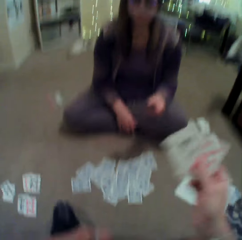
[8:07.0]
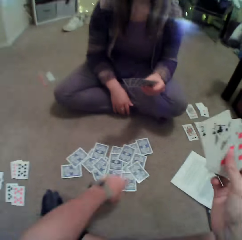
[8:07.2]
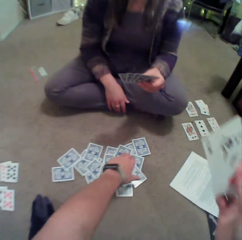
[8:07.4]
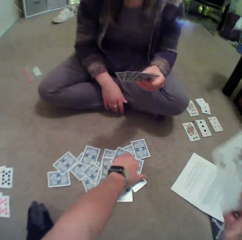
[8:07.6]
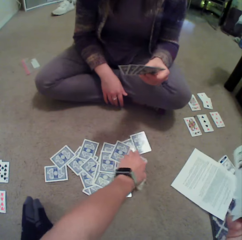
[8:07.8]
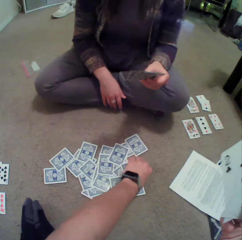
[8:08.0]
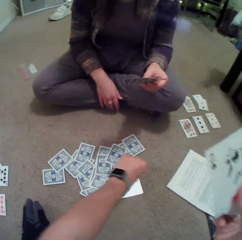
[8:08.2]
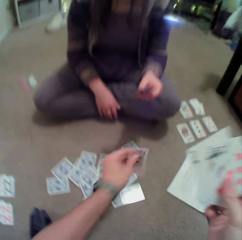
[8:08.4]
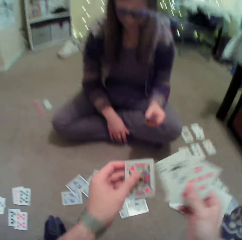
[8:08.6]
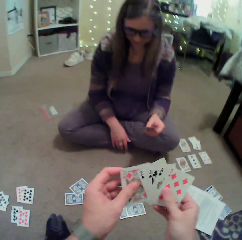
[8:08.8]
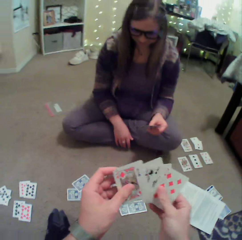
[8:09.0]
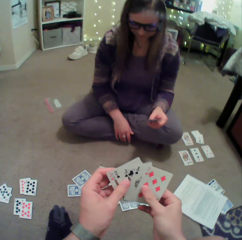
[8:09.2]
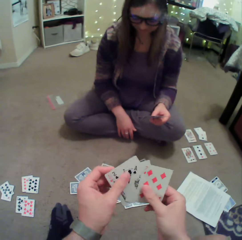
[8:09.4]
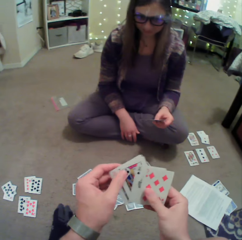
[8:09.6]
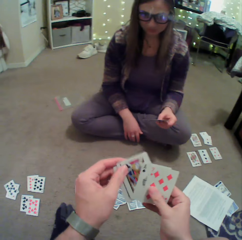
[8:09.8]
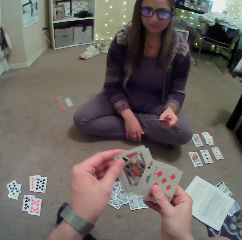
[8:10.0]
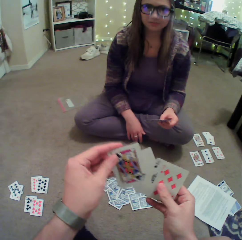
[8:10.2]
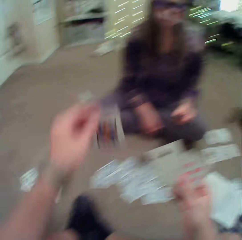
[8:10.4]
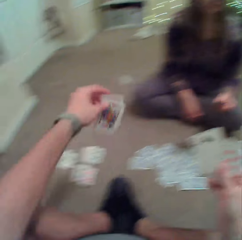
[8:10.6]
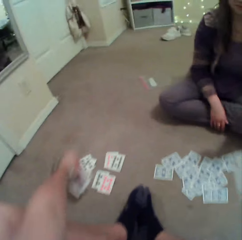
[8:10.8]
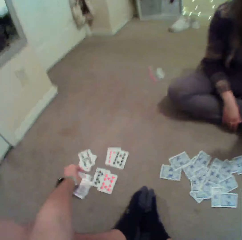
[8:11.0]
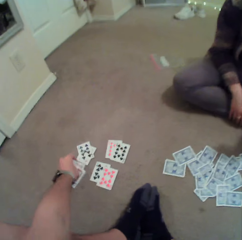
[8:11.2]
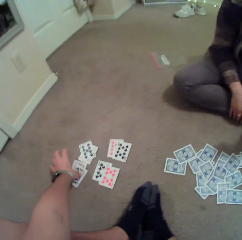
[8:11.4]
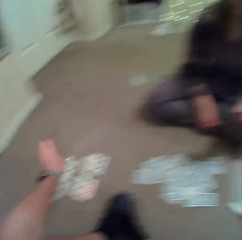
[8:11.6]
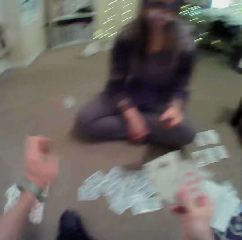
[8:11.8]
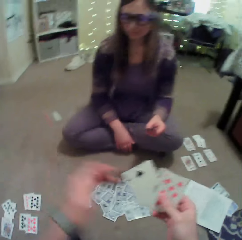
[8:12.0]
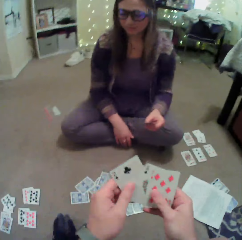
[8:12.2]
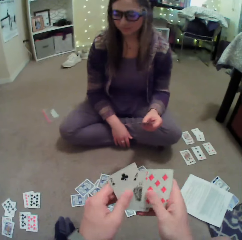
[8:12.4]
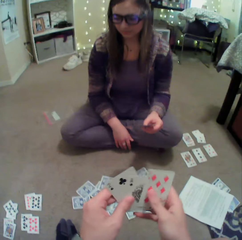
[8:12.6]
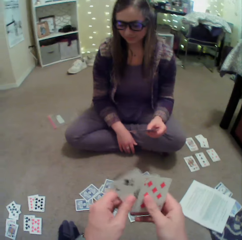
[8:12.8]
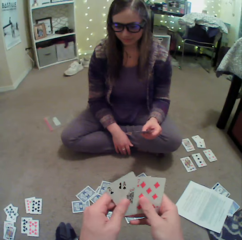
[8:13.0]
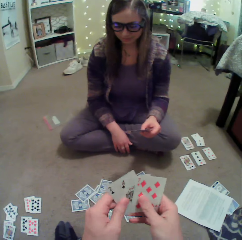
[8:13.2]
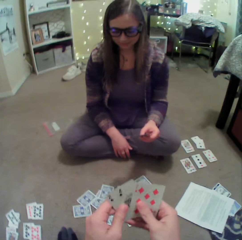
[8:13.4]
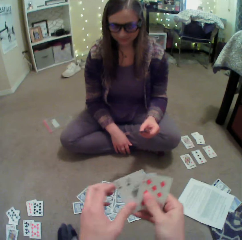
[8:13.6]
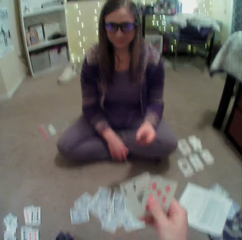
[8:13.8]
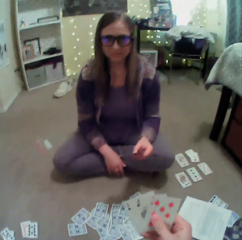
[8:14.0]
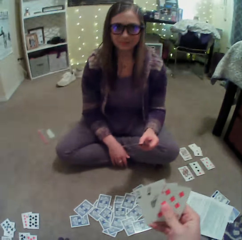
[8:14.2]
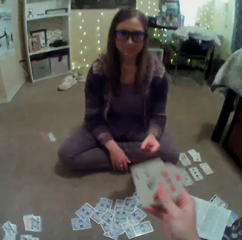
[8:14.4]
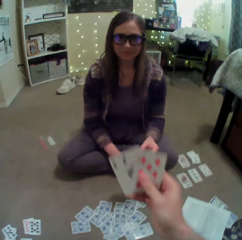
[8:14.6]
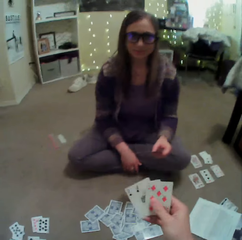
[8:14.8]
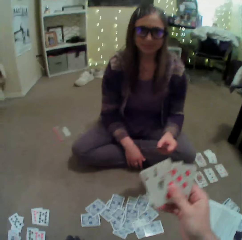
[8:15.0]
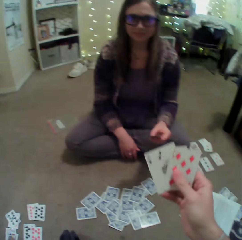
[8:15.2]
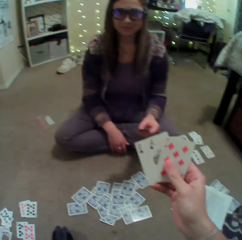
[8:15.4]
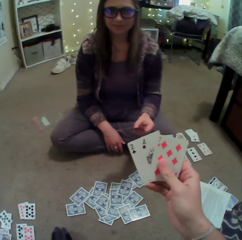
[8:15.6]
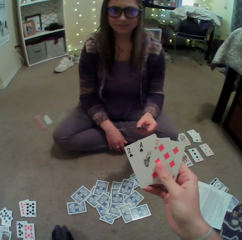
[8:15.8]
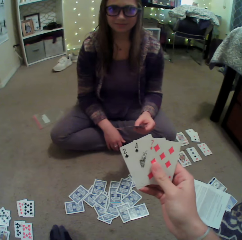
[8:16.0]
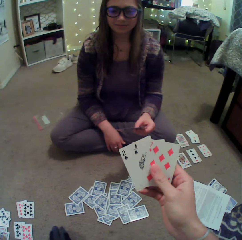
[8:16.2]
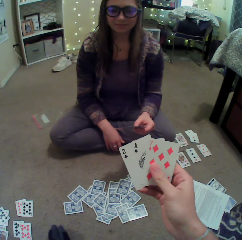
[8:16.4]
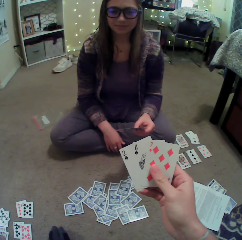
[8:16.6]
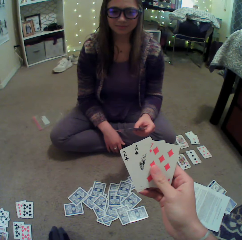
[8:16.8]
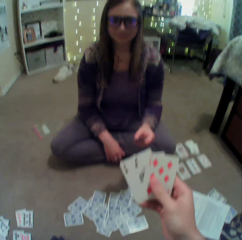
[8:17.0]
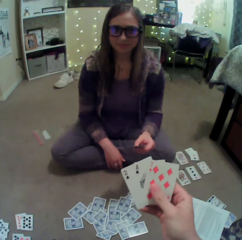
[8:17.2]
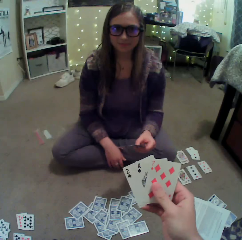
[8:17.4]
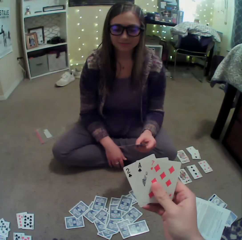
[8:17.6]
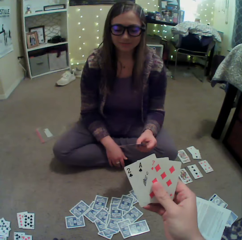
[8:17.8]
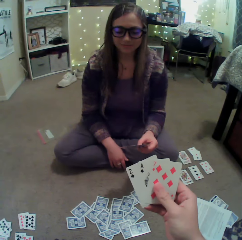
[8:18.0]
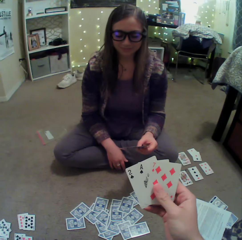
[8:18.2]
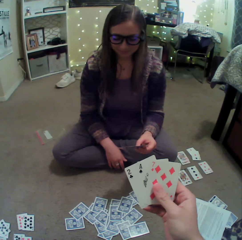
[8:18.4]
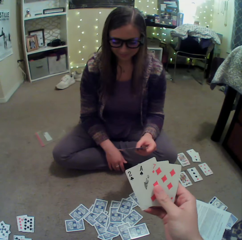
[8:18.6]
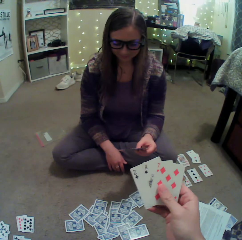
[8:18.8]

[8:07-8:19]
The camera wearer picks up a card on the floor. They put the card on the floor. They arrange cards in hand. They look around.

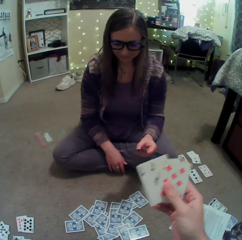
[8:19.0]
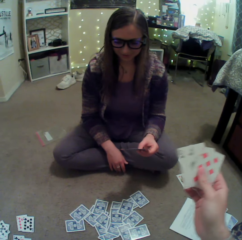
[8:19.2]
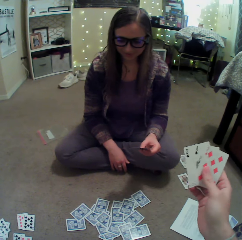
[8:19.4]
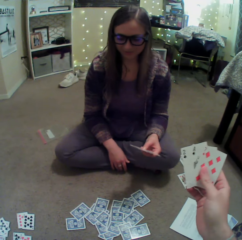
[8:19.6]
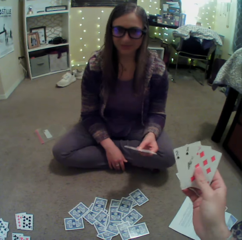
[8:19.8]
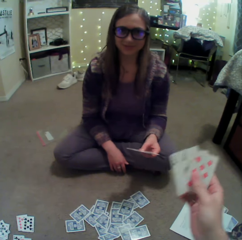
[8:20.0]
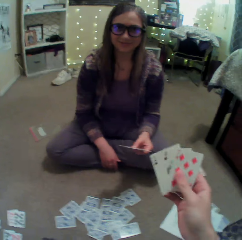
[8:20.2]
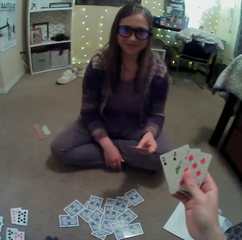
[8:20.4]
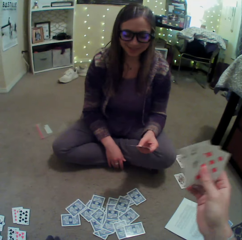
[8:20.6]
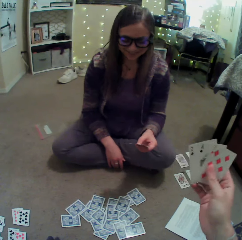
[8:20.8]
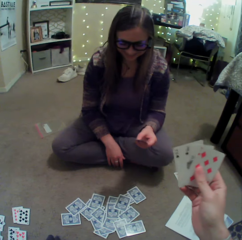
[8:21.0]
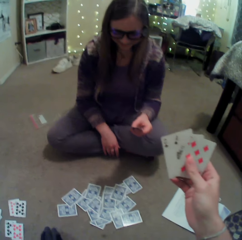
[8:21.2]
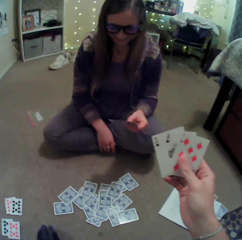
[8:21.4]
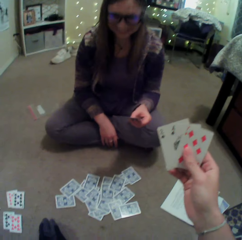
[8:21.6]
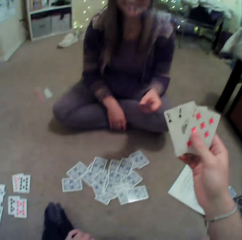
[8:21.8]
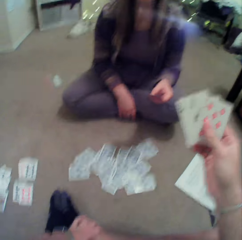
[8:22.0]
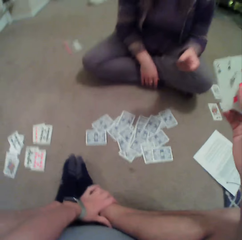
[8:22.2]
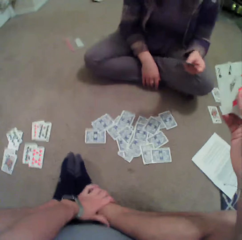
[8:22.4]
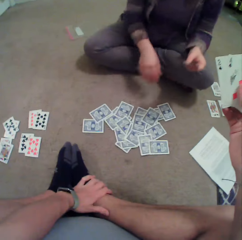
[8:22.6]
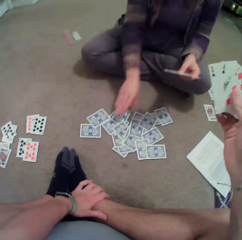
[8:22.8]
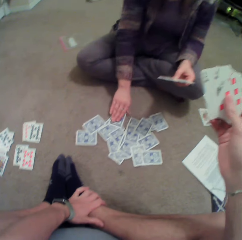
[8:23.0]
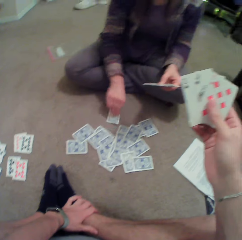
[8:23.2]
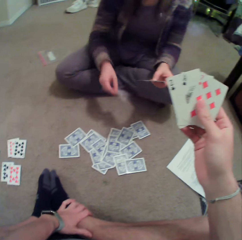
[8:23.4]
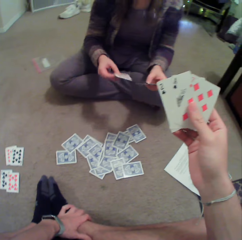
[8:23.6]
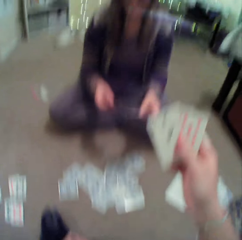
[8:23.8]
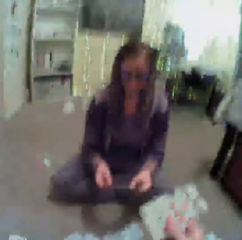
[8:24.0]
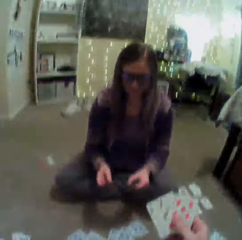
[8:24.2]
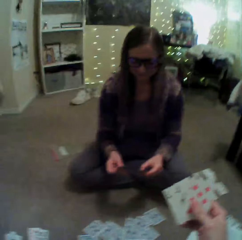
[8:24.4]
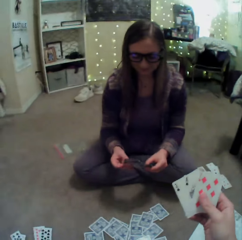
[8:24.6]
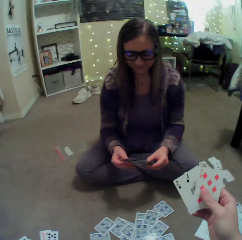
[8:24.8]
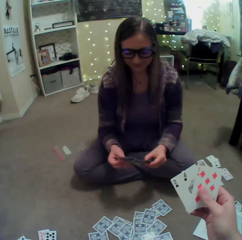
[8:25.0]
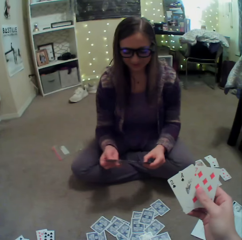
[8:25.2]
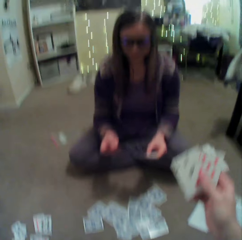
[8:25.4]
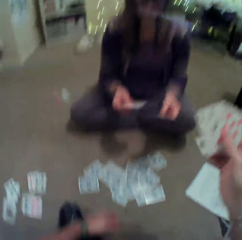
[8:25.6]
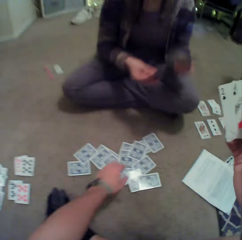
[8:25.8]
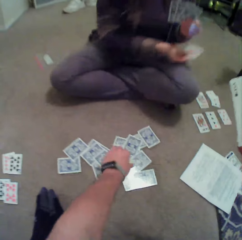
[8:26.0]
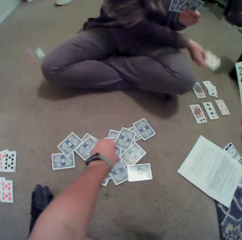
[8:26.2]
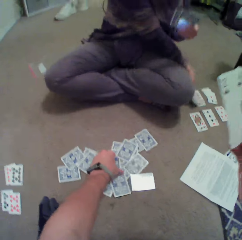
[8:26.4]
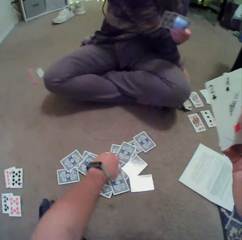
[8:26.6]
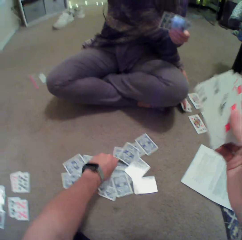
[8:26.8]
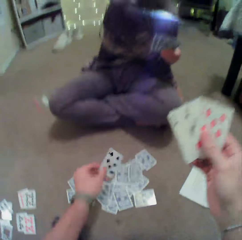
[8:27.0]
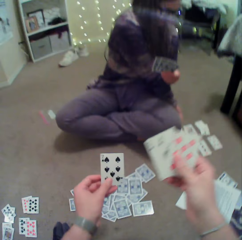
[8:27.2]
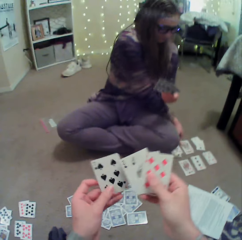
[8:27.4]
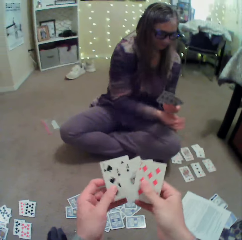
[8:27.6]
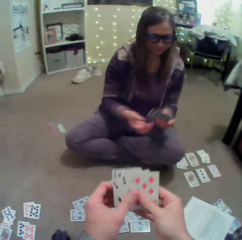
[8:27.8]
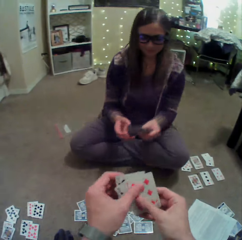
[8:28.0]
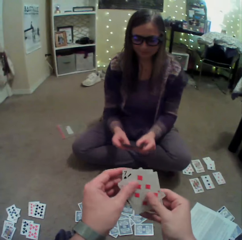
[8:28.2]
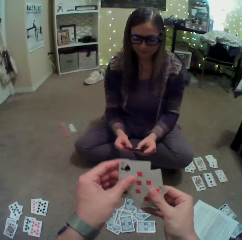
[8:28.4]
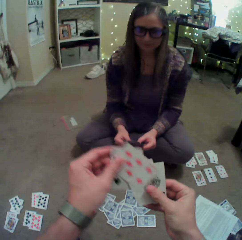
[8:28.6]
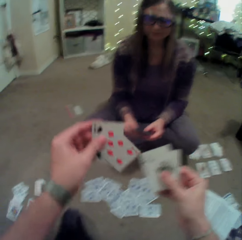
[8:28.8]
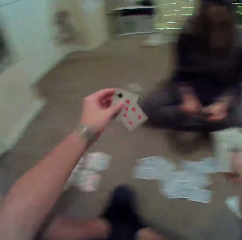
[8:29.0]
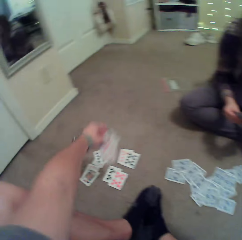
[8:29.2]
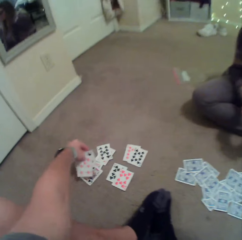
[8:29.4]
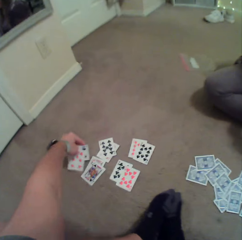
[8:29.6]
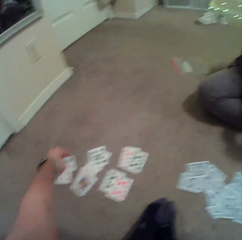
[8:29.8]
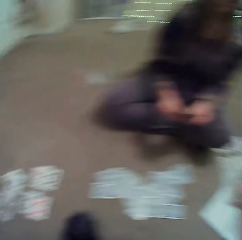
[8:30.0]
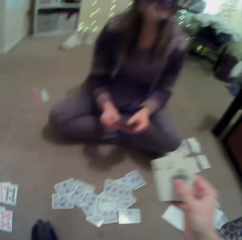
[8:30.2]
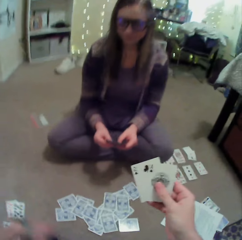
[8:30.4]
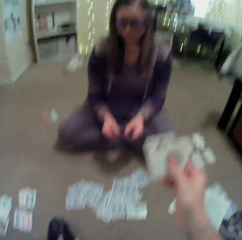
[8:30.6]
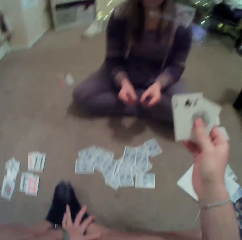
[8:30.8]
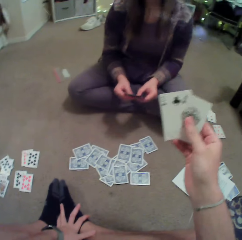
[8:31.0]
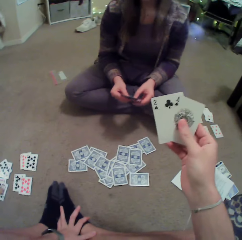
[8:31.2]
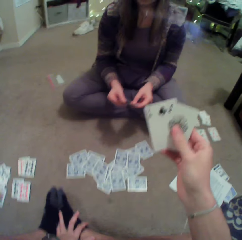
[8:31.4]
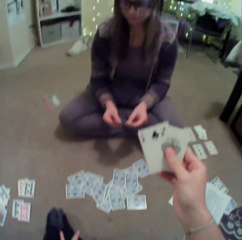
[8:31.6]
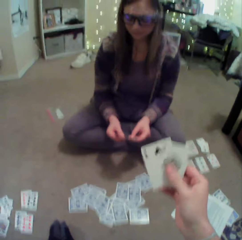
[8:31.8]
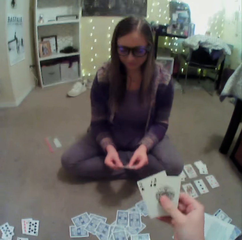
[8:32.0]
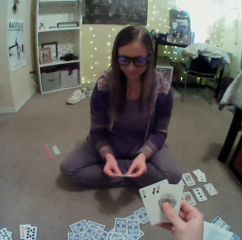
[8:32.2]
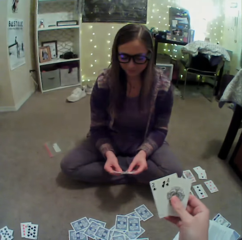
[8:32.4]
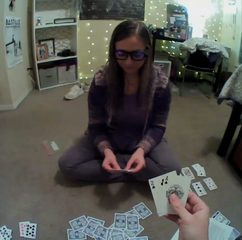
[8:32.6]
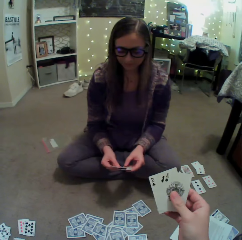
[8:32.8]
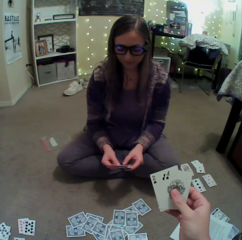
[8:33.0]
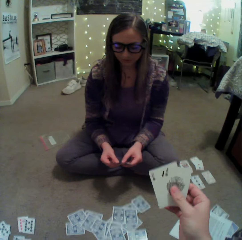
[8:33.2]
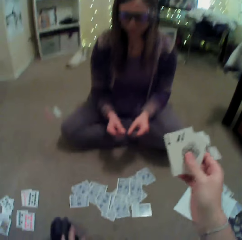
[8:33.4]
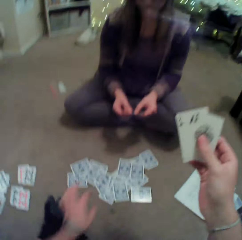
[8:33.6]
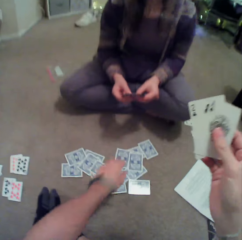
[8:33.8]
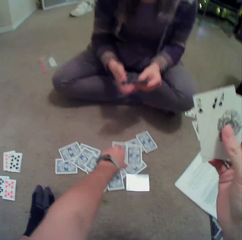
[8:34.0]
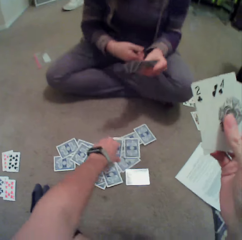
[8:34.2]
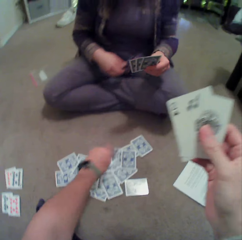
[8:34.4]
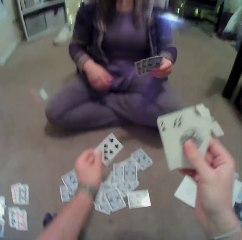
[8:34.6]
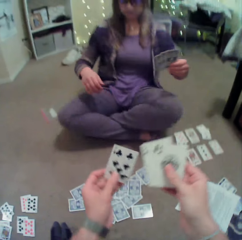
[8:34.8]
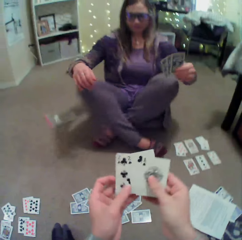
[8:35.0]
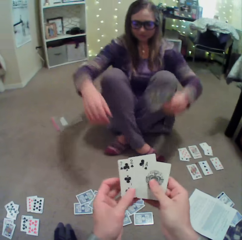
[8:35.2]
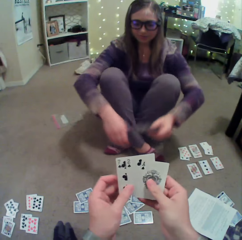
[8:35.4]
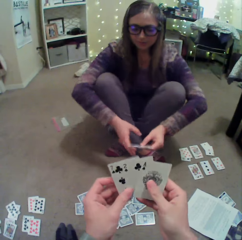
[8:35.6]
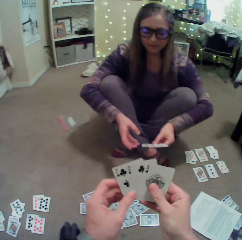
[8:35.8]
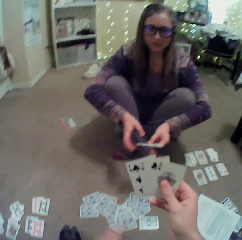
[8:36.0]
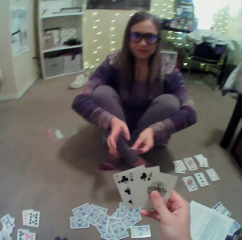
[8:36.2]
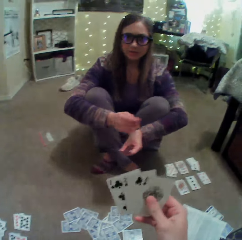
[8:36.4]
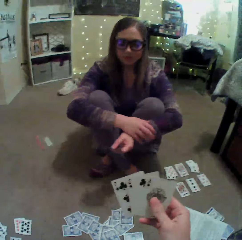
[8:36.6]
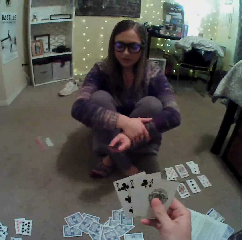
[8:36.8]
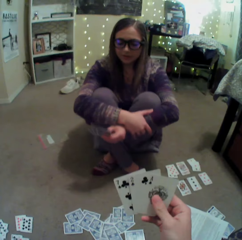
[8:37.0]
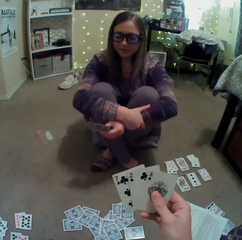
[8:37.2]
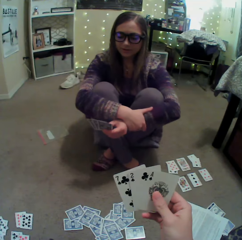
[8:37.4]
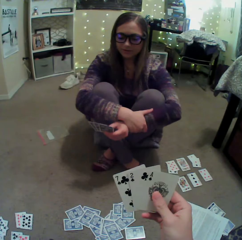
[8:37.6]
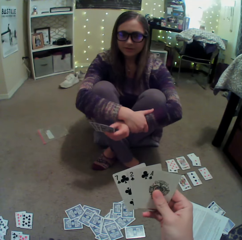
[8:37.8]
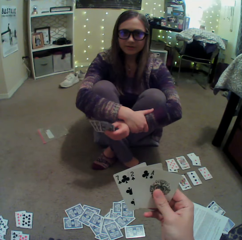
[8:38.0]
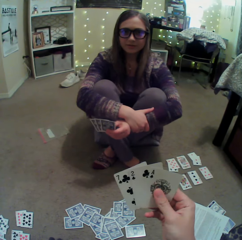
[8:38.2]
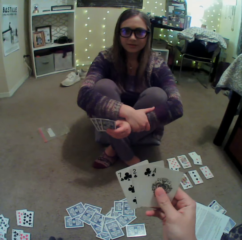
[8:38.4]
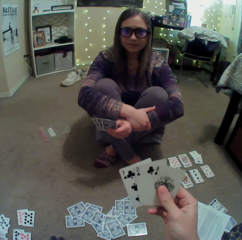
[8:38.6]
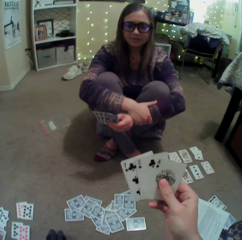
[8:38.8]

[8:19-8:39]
The camera wearer converses with a lady. The lady picks up a card on the floor. The camera wearer converses with the lady. They pick up the card on the floor. The lady puts the card on the floor. The camera wearer puts the card on the floor. They converse with the lady. They pick up the card on the floor. The lady straightens her legs and converses with the camera wearer.
